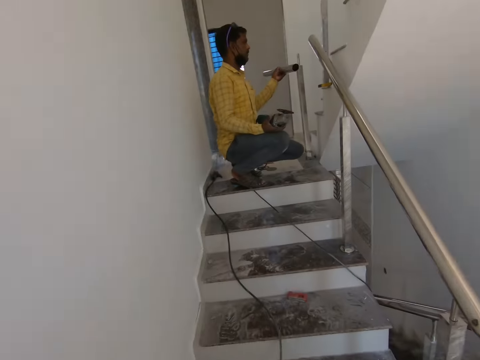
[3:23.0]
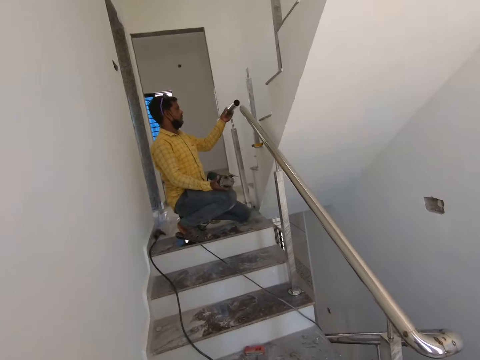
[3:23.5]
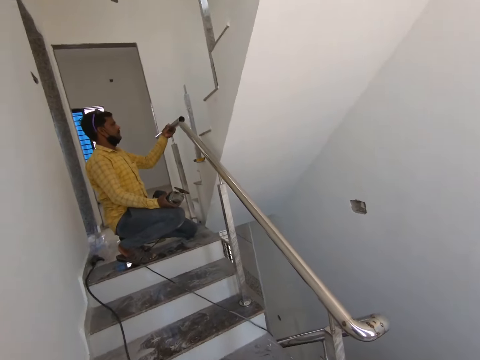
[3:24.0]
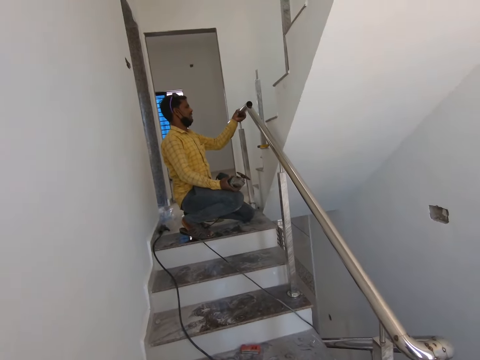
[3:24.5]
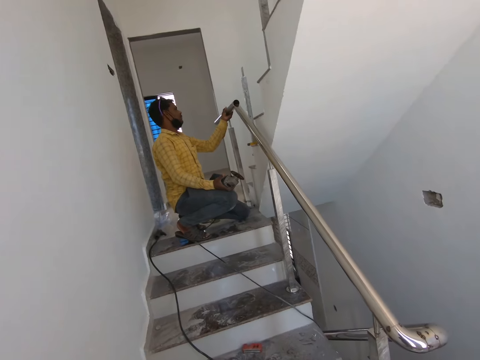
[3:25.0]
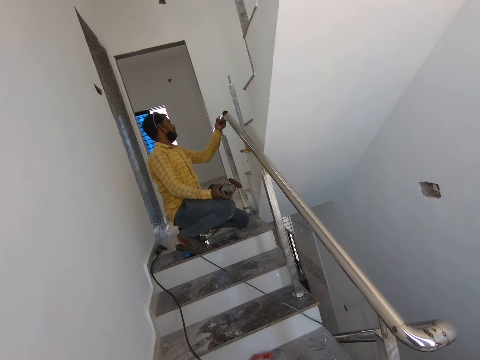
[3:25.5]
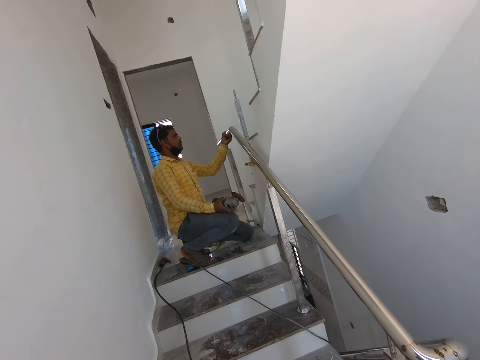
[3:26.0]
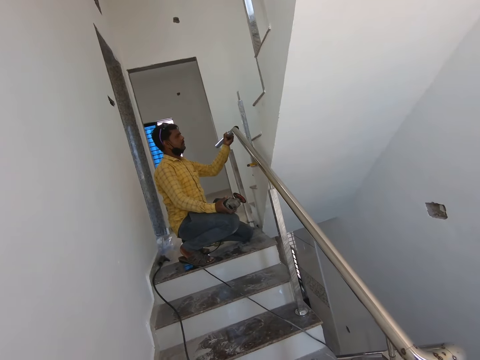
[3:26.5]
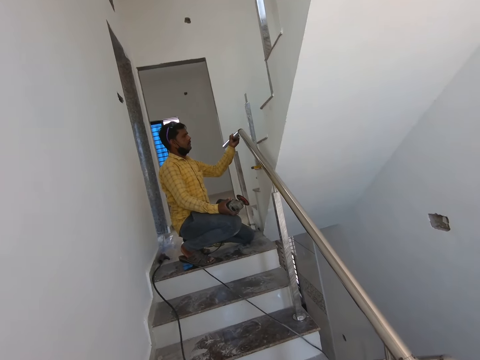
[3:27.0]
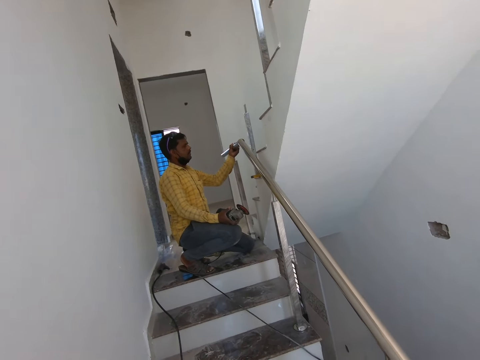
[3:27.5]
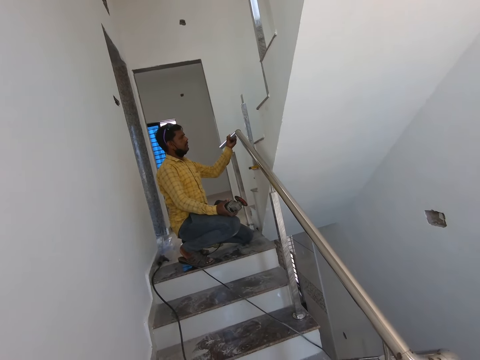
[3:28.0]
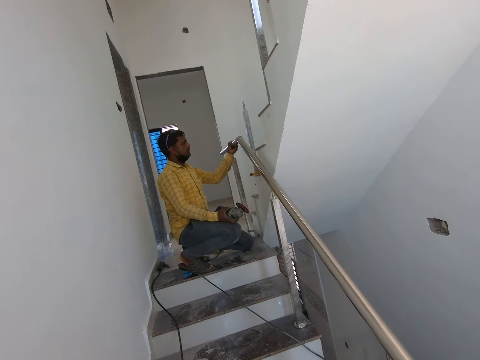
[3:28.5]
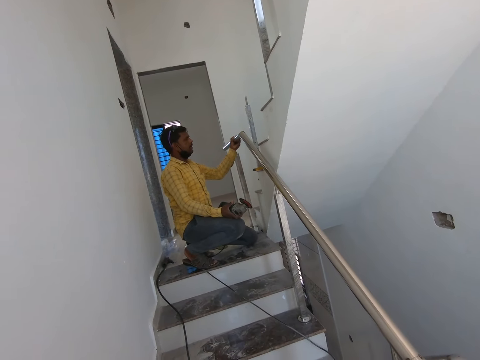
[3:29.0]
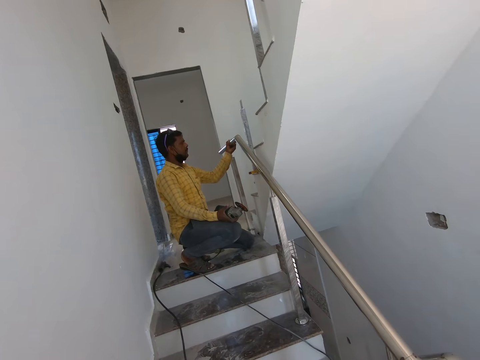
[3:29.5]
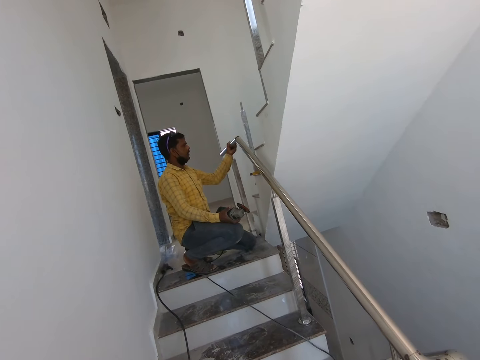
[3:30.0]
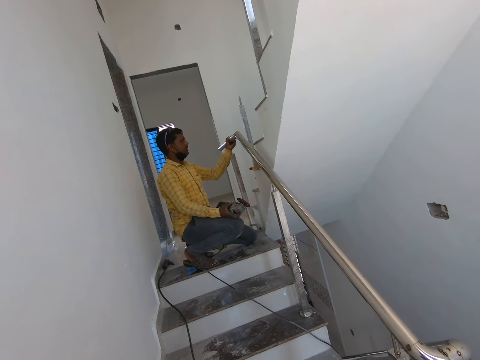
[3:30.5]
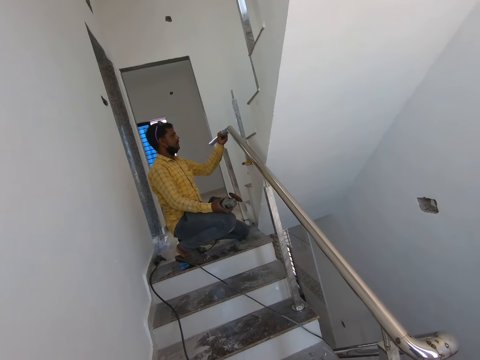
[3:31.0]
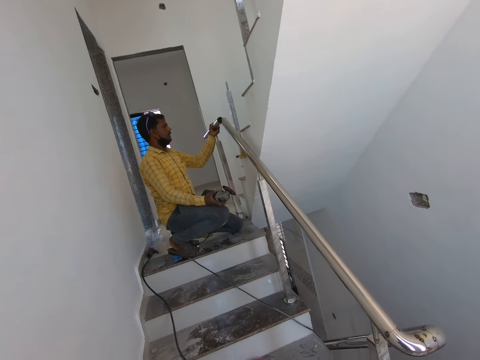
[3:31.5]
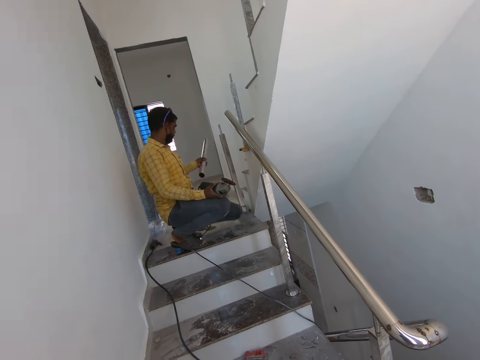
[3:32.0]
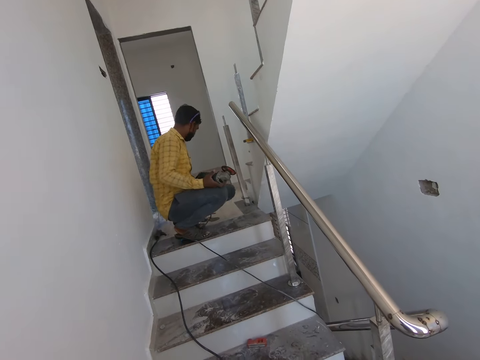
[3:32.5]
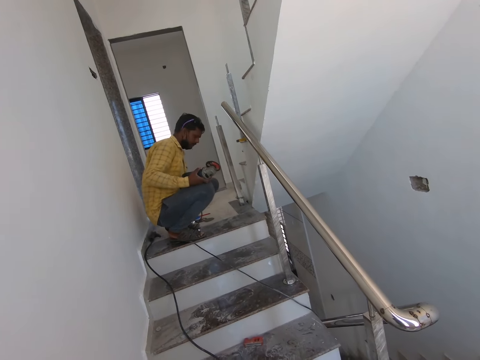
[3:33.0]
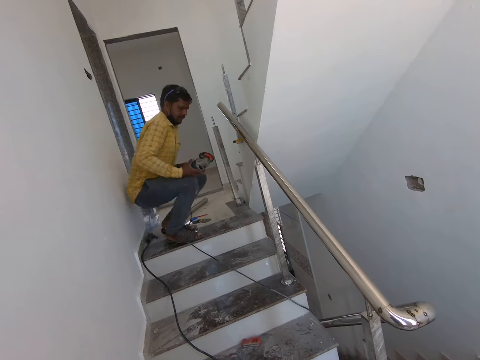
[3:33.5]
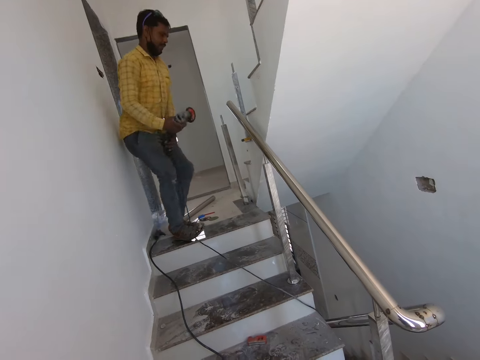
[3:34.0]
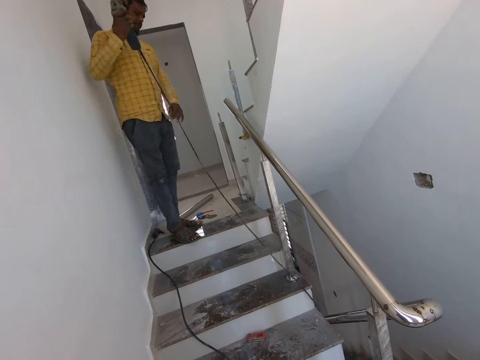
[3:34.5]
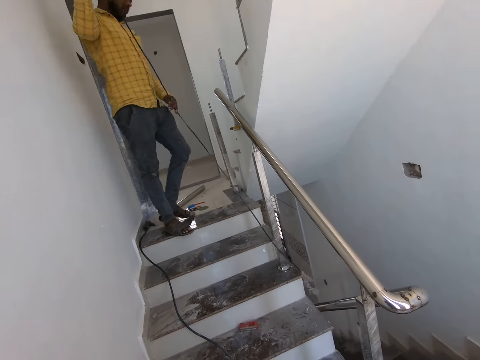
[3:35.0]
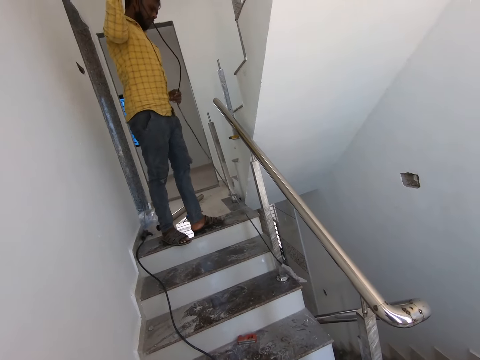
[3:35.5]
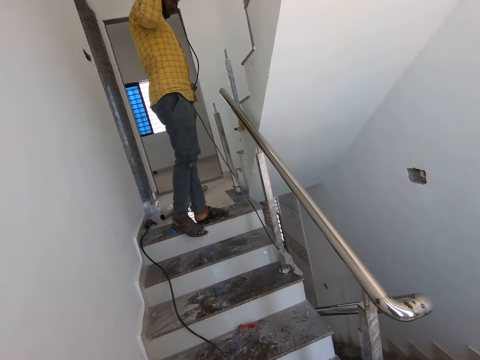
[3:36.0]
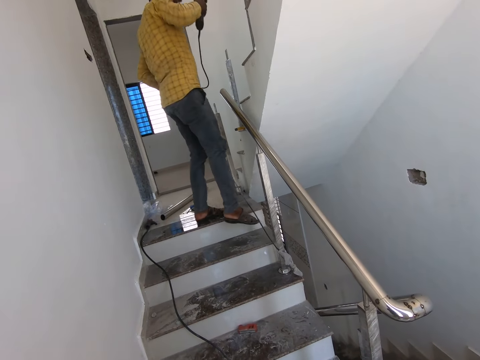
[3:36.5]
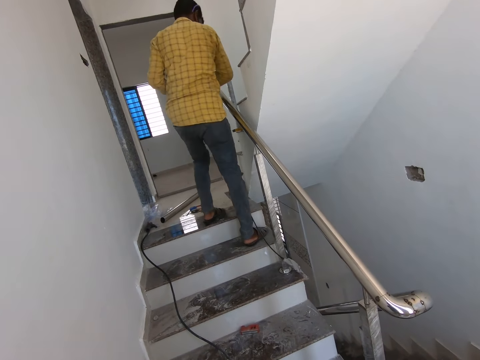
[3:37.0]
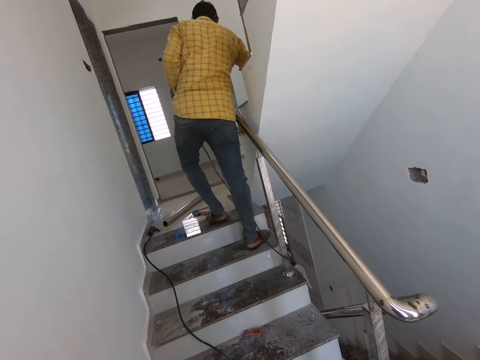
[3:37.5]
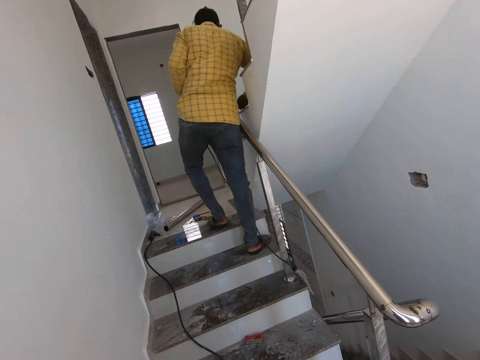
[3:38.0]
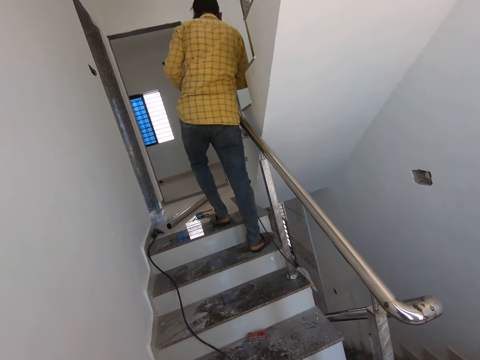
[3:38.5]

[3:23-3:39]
A man fits the metal on the stair handle. The camera wearer looks around. The man stands up and pulls the grinder cable.

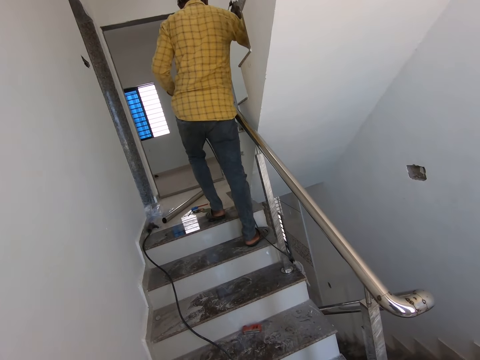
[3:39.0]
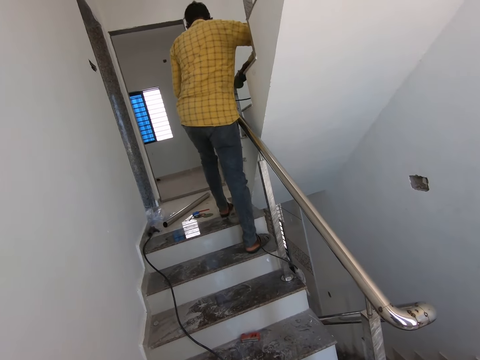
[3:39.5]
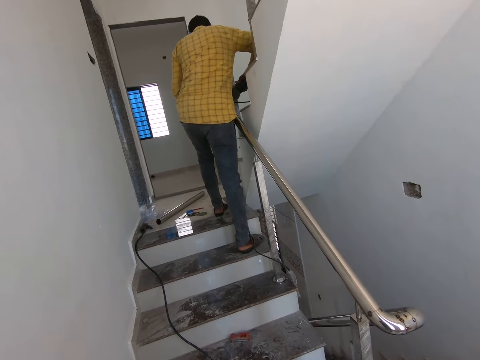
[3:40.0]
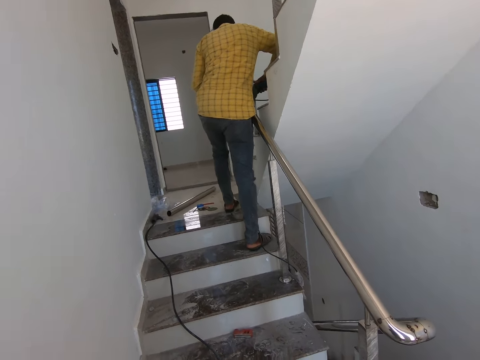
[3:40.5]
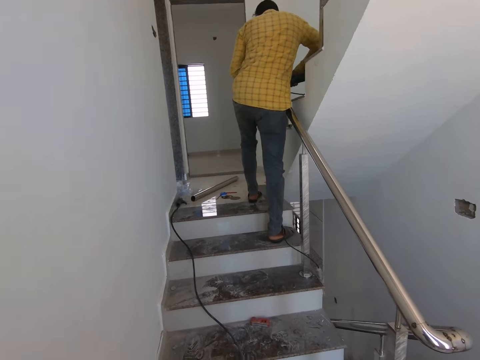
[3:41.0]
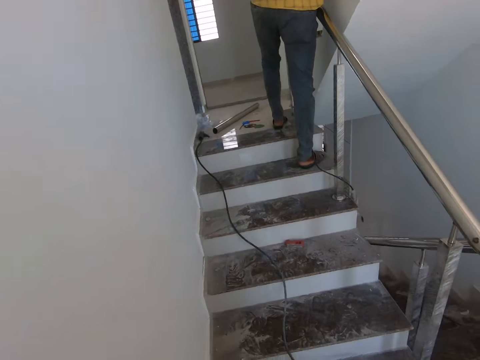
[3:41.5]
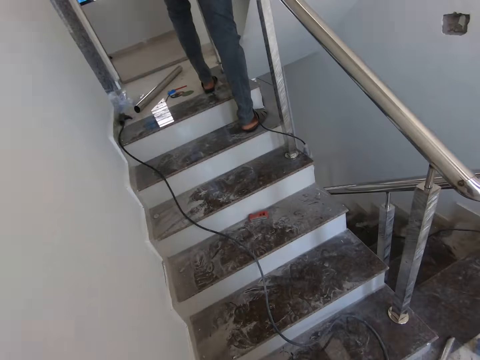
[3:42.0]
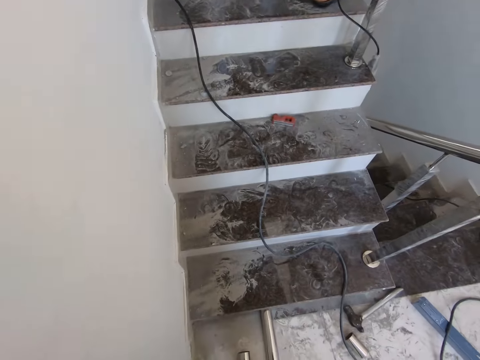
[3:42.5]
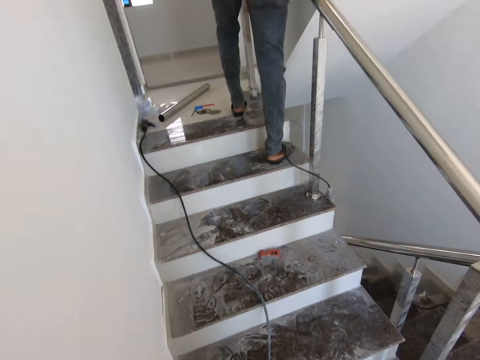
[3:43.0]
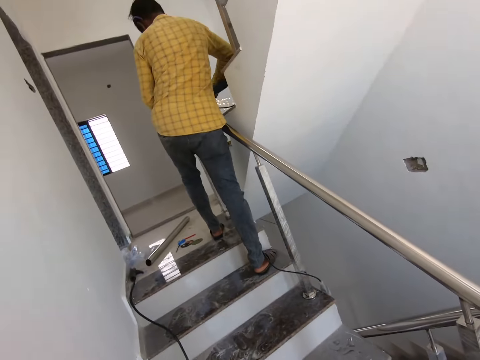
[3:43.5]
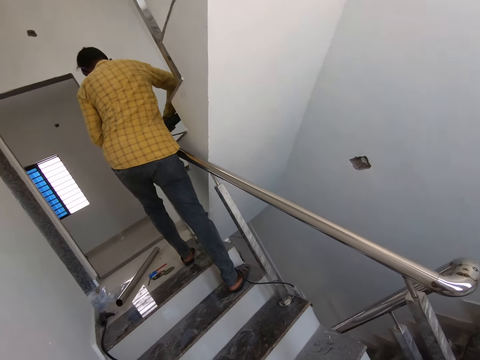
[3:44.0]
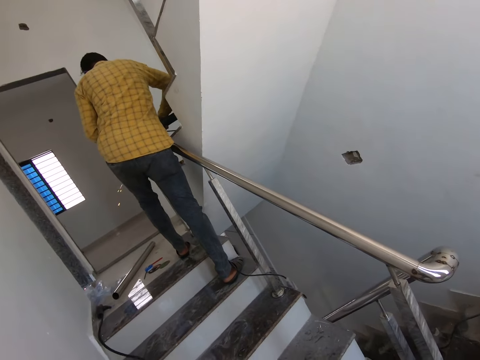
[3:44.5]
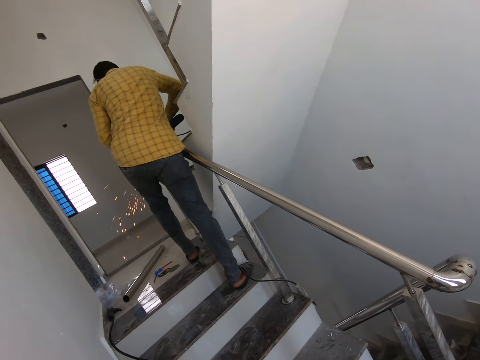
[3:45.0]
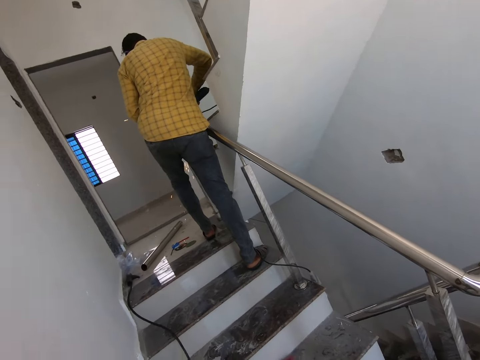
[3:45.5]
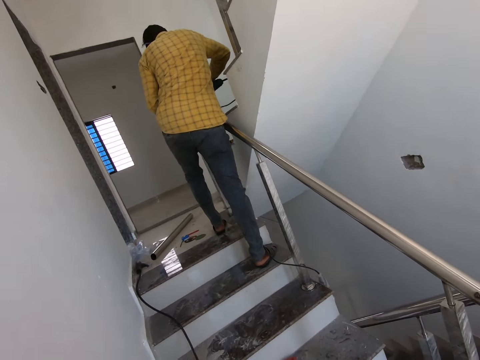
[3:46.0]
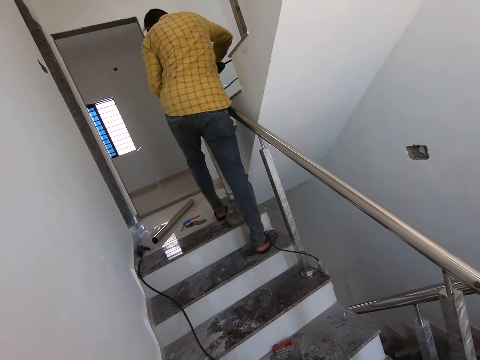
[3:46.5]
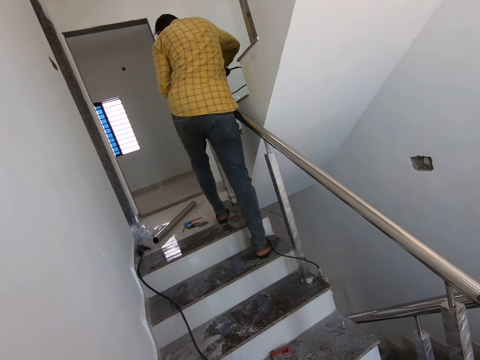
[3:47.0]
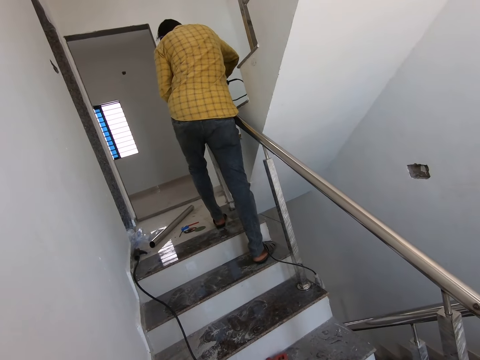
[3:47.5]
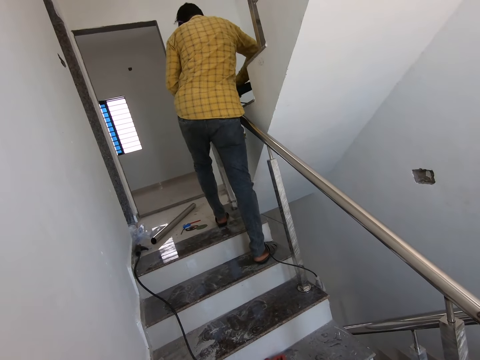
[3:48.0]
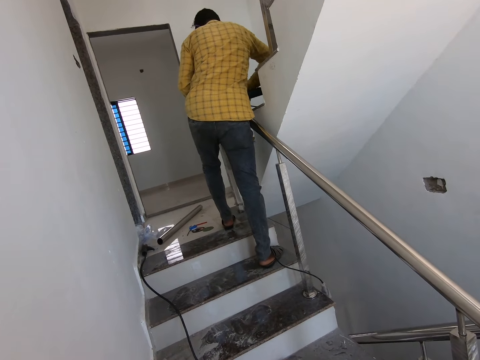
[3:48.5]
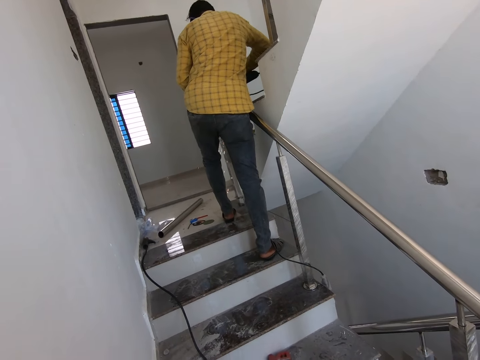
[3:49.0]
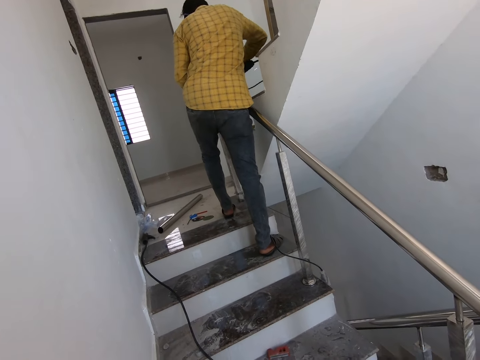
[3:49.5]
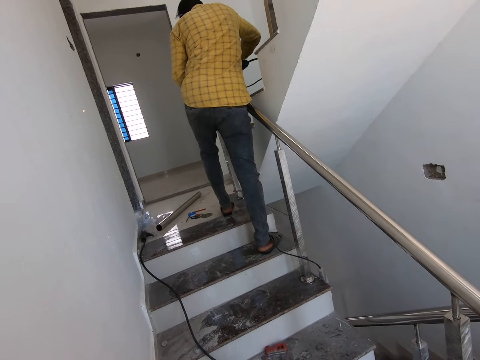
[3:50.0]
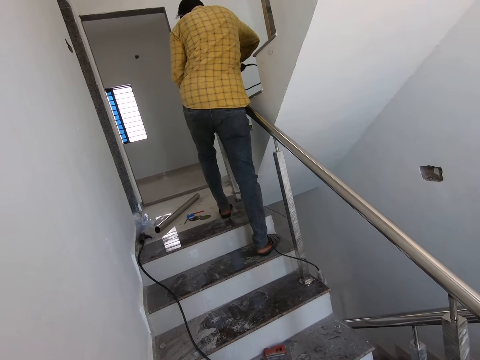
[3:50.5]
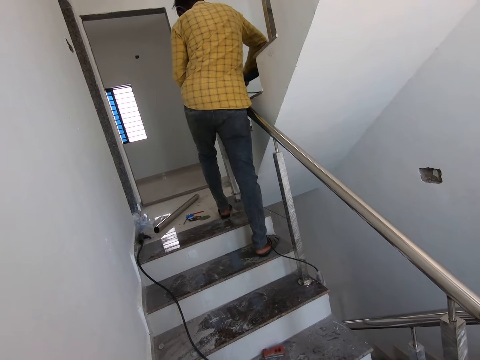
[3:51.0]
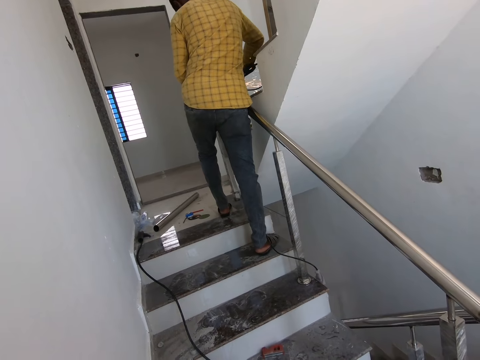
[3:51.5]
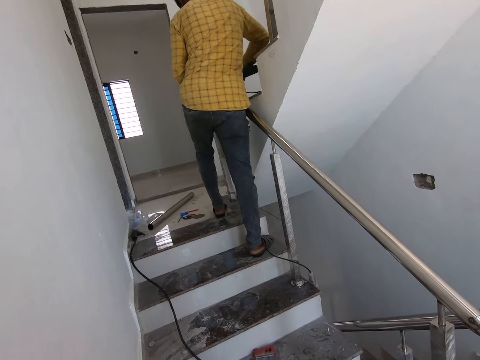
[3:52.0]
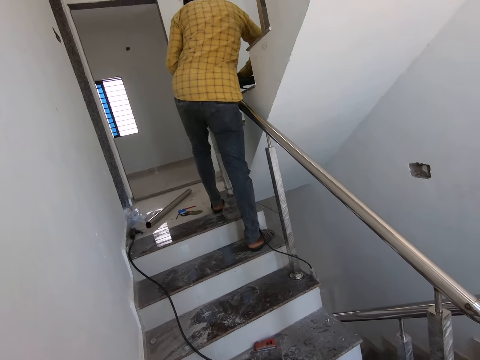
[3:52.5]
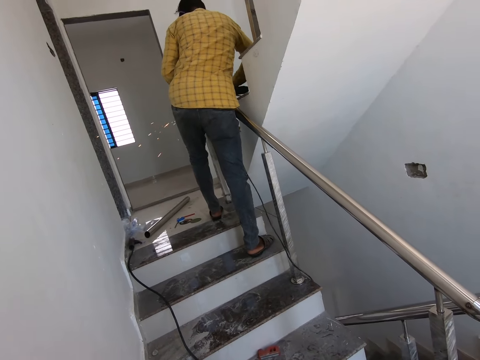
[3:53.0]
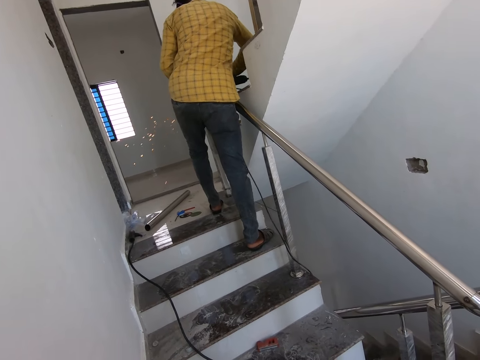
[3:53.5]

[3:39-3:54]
A man grinds the metal with a grinder. The camera wearer looks around.
